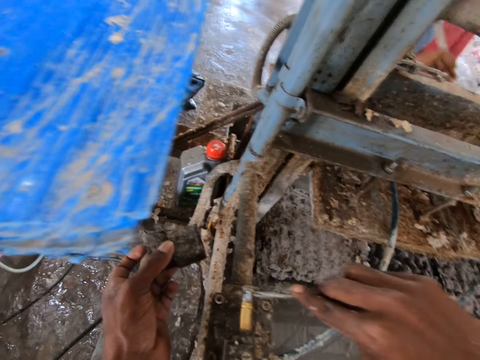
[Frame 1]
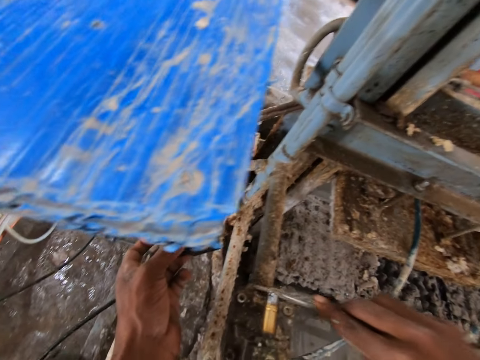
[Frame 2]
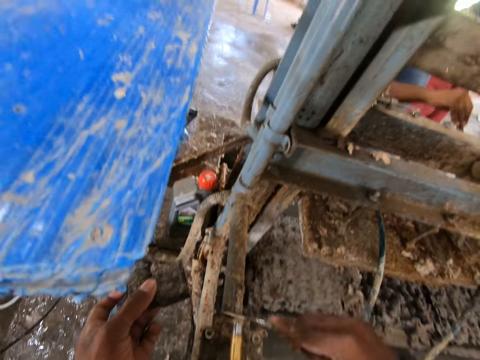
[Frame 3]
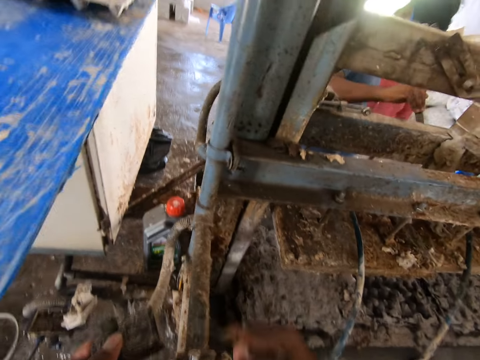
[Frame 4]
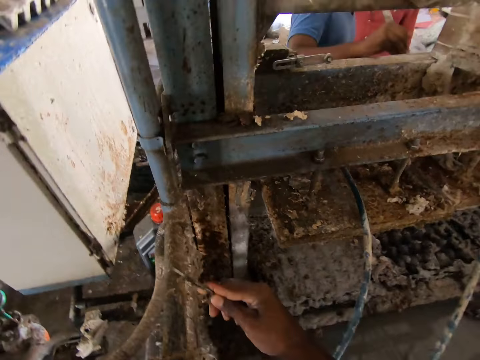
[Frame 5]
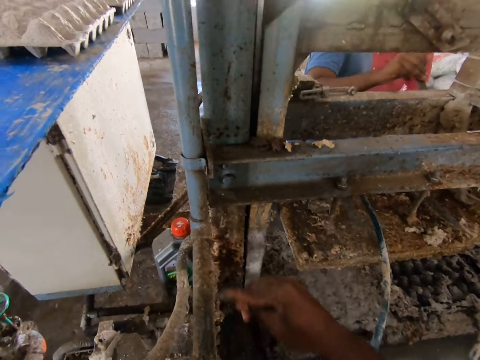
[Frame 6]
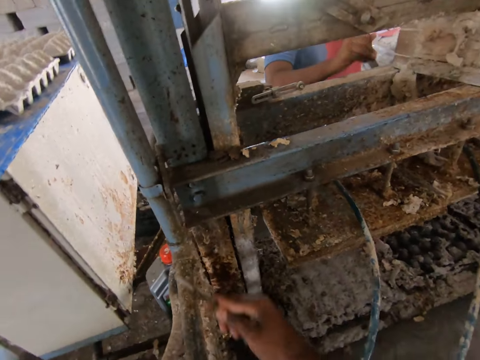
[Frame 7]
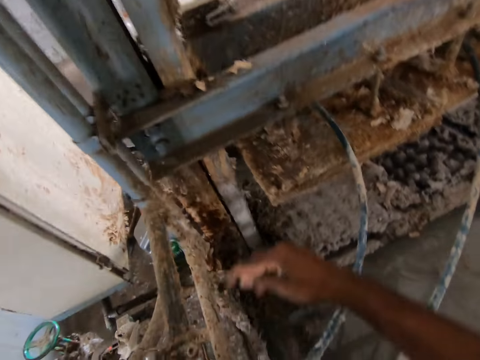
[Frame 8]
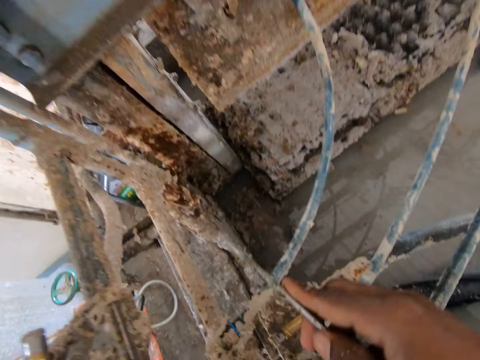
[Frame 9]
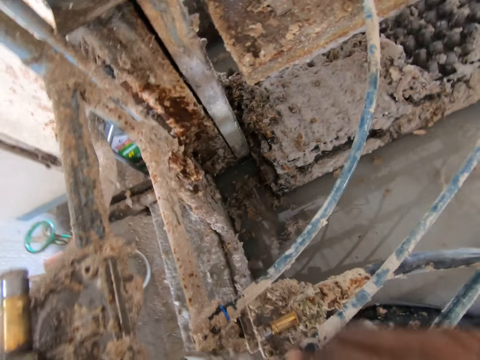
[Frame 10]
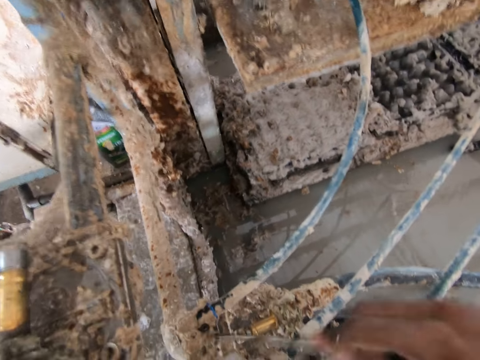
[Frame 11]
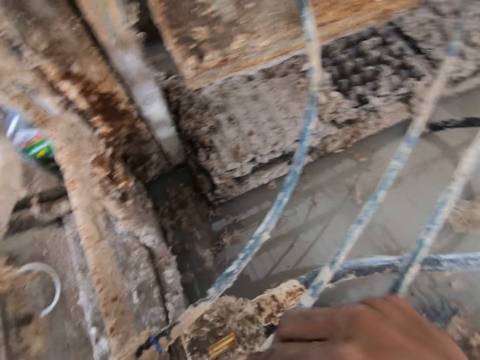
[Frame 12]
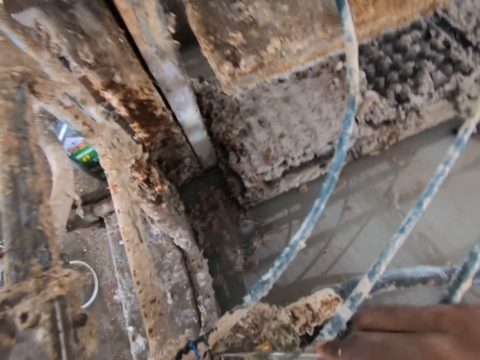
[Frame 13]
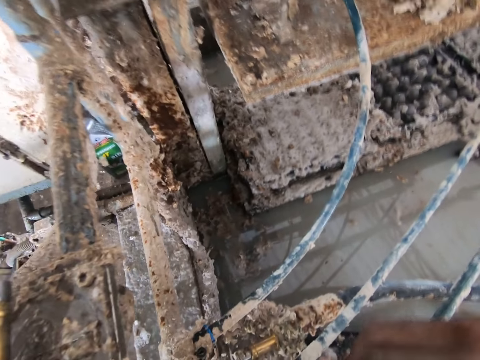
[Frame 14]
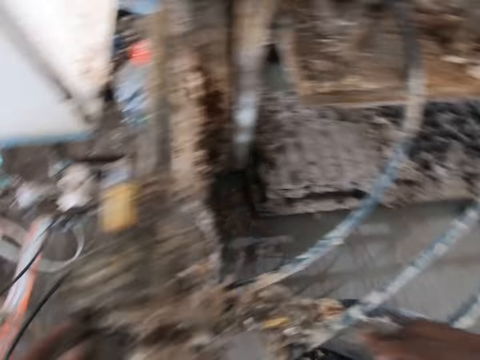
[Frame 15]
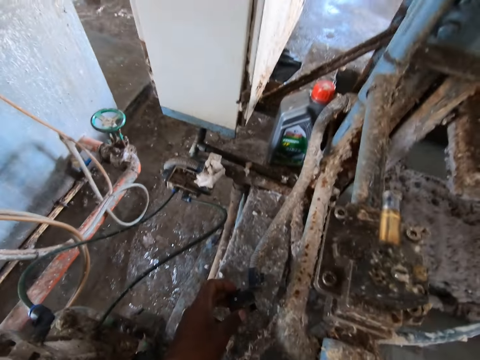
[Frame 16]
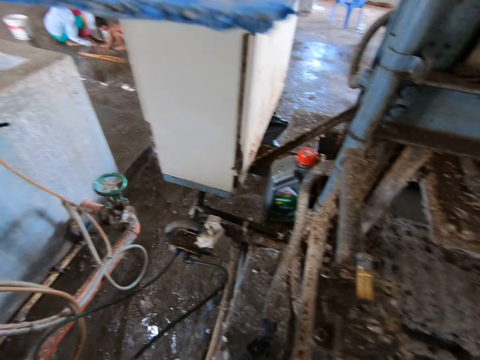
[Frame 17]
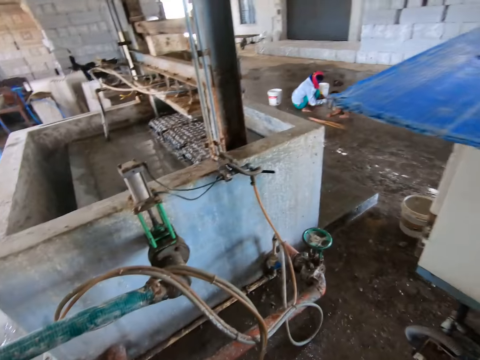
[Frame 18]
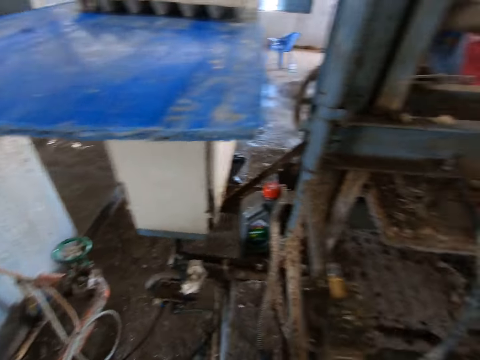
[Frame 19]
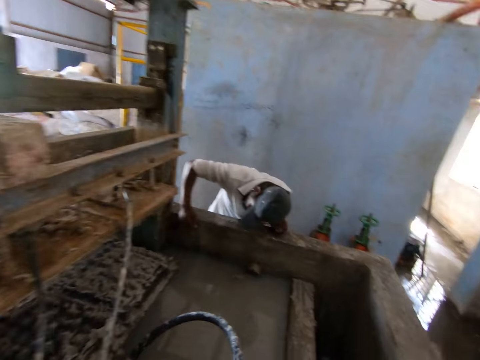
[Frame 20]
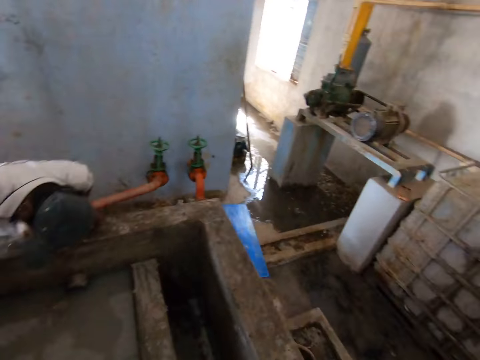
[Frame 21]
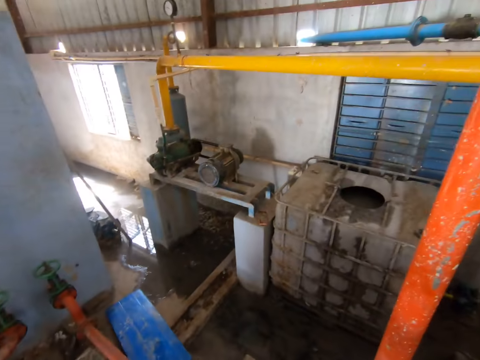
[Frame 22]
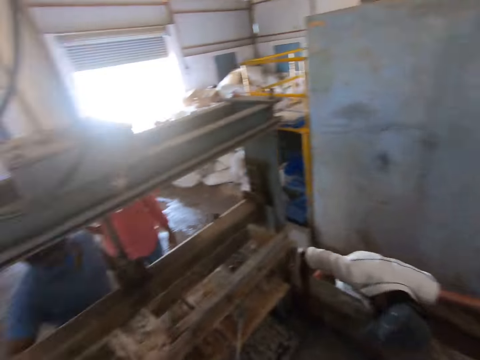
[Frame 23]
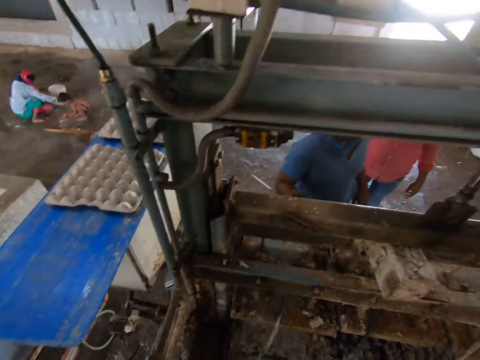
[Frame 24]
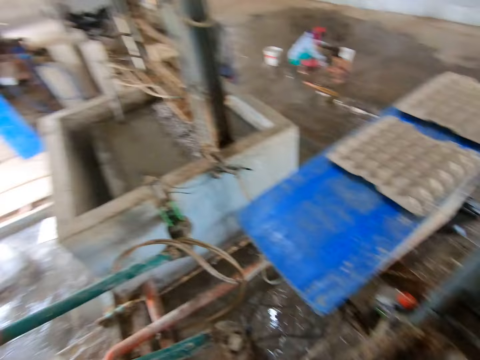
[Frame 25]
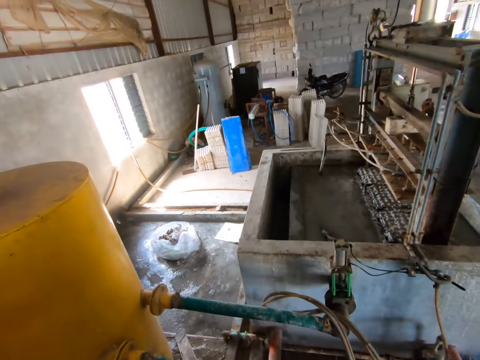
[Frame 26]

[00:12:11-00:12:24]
The camera wearer removes the rust from the metal bar. They hold the metal. They look around.

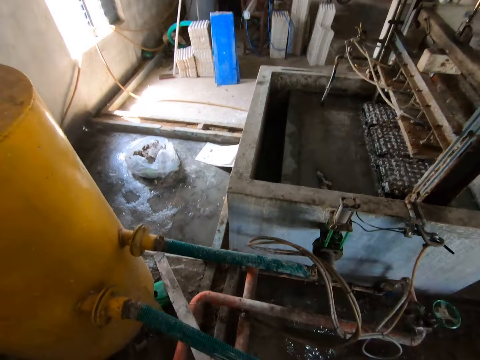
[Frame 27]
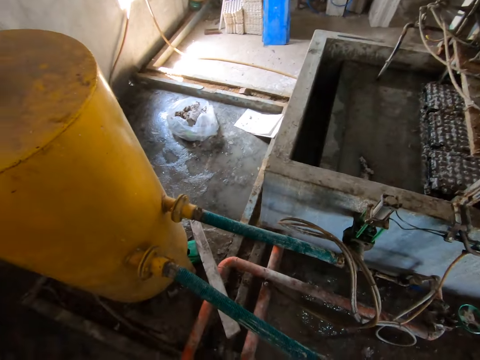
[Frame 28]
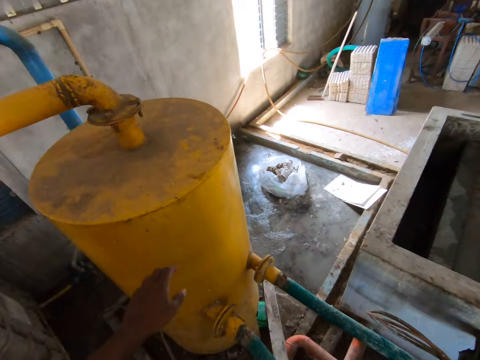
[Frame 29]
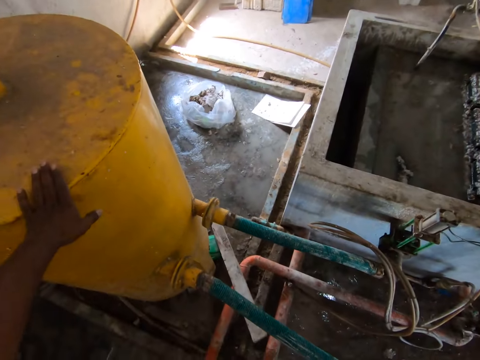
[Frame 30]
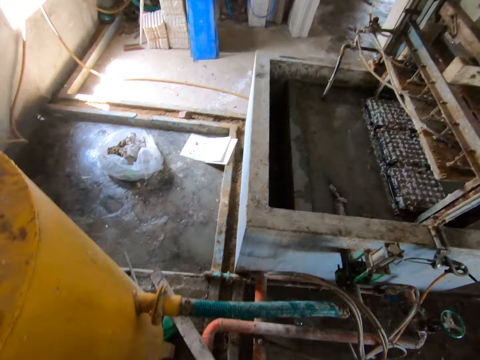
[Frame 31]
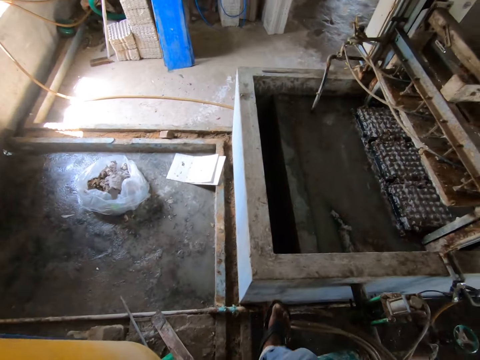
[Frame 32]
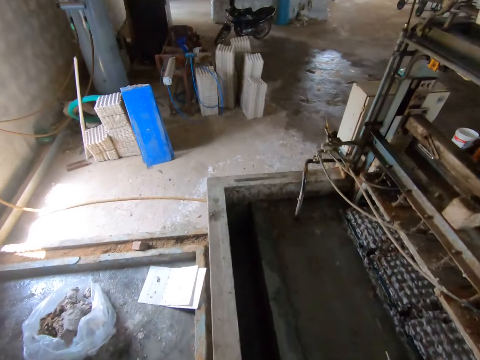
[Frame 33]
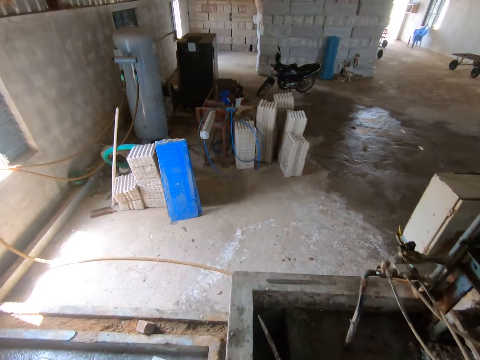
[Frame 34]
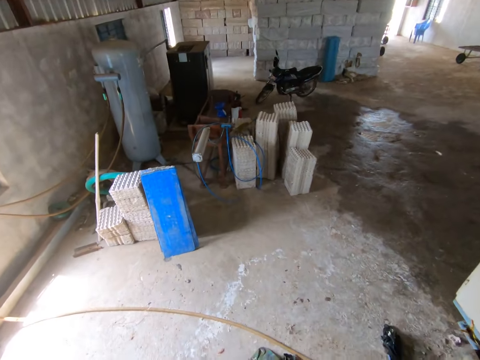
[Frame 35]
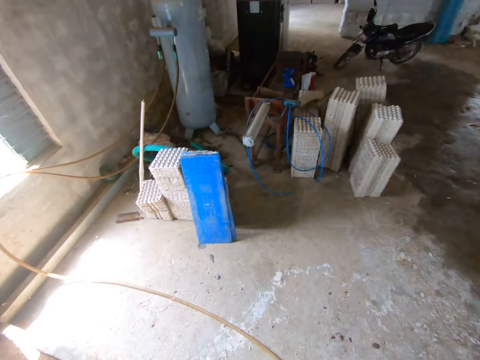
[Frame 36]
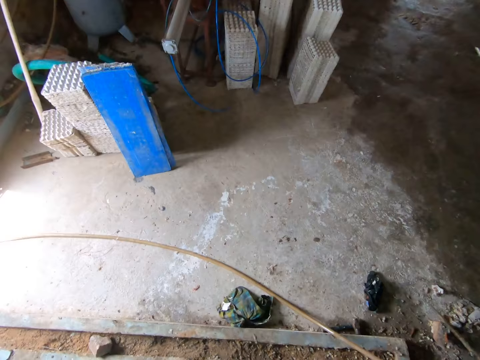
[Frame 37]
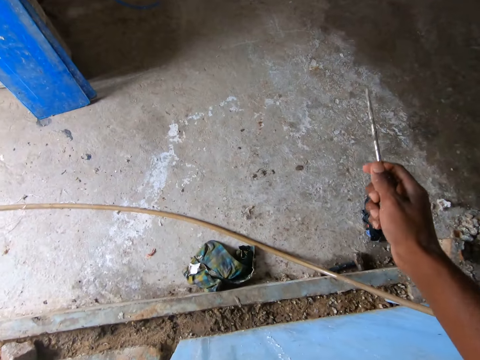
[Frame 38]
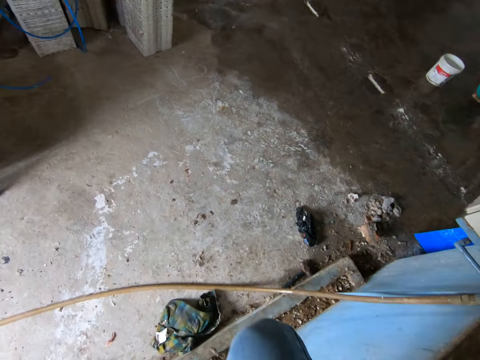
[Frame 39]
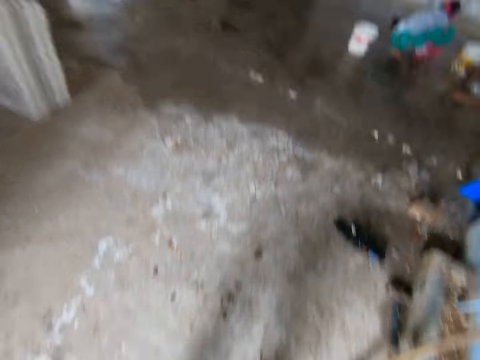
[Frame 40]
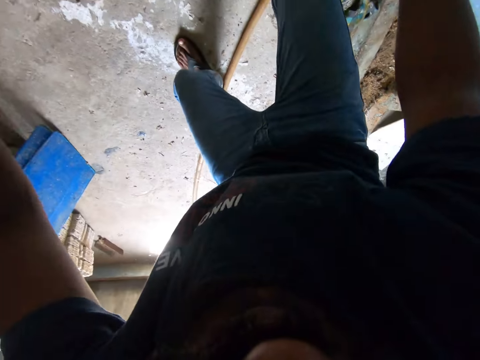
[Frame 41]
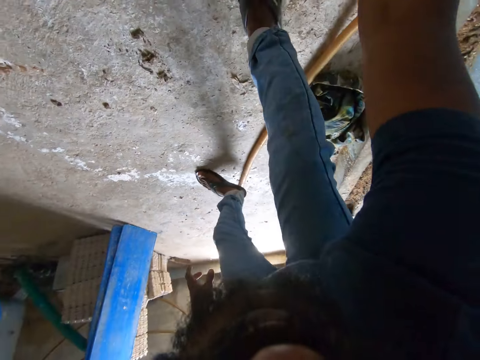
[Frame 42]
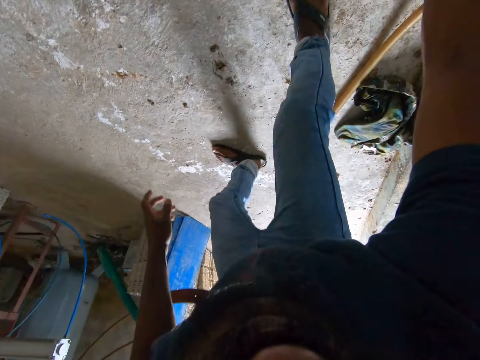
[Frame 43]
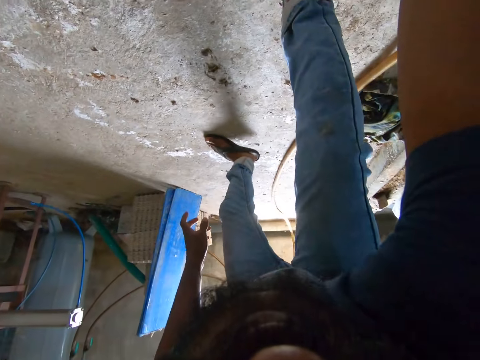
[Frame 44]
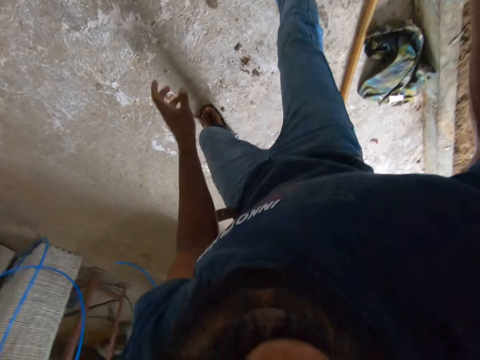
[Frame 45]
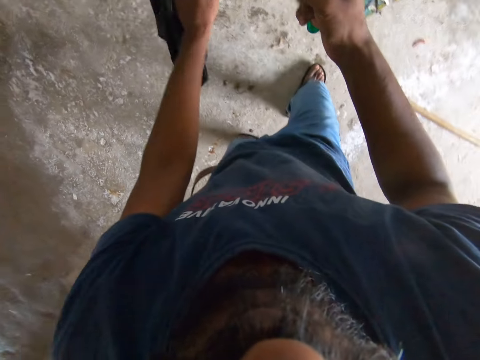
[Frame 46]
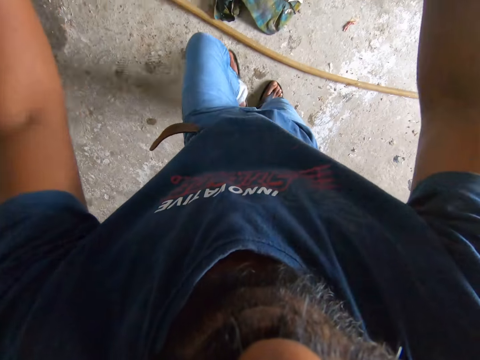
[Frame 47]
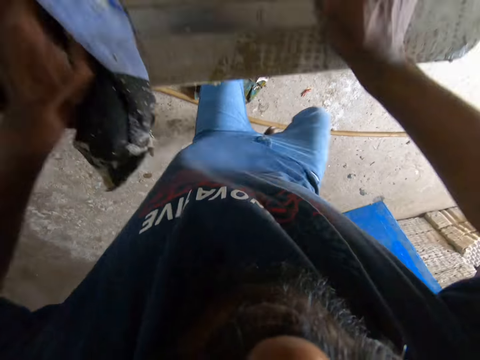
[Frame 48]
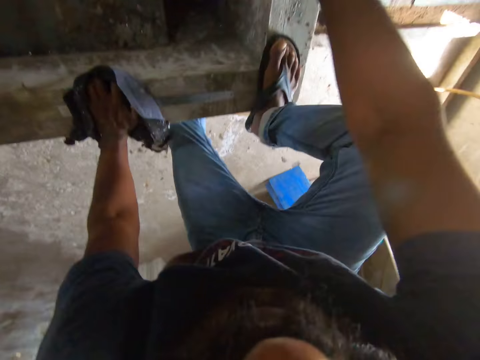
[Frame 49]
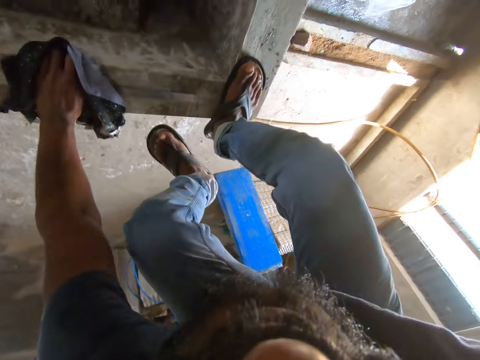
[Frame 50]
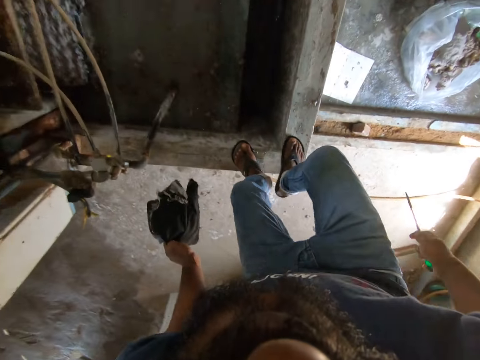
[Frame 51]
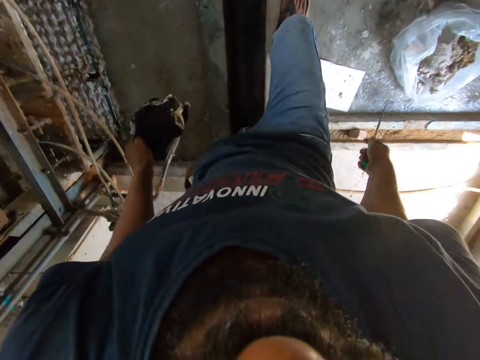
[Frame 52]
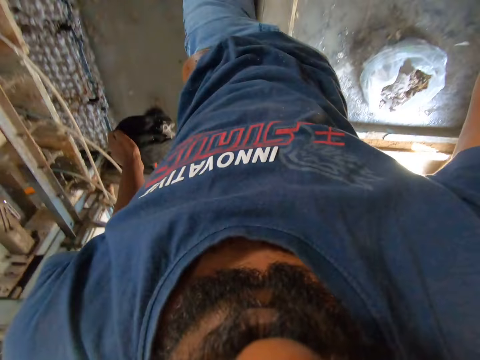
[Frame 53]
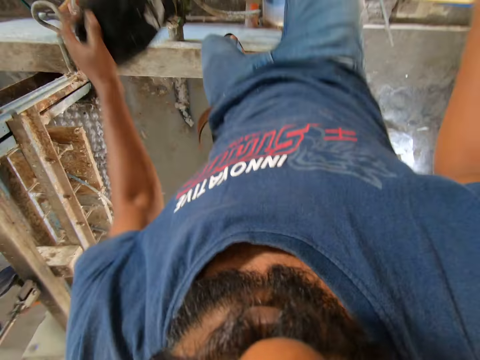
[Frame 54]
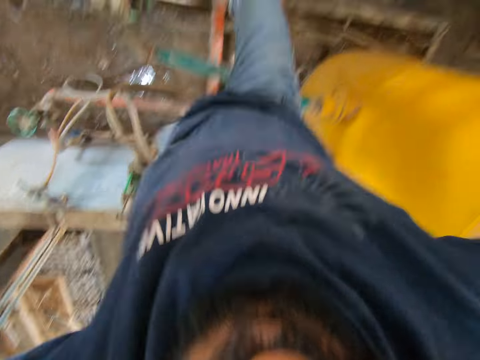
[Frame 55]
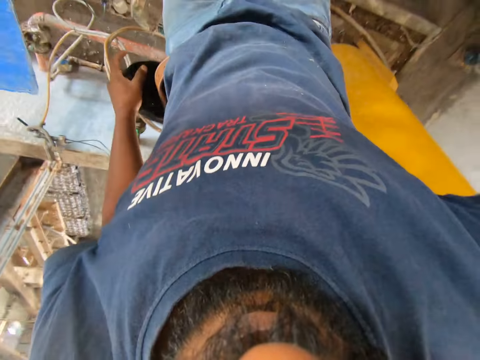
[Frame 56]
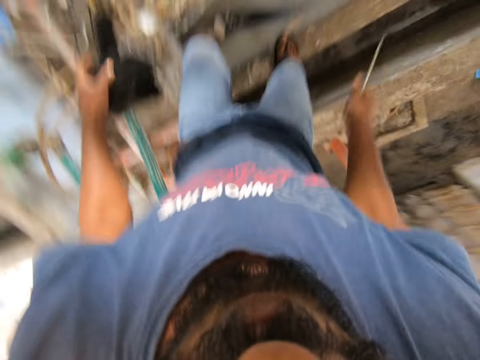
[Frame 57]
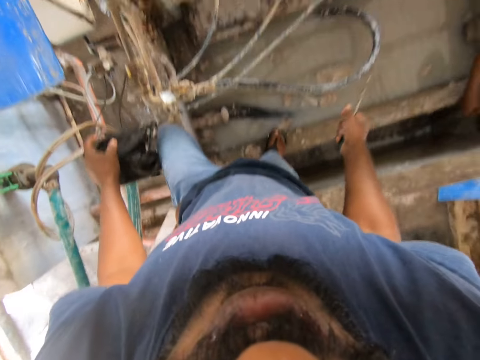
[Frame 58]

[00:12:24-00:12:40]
The camera wearer holds the water heater. They touch the tank. They walk around. They pick a cloth. They hold the cloth with the left hand. They climb the wall. They step on the block. They walk around.
